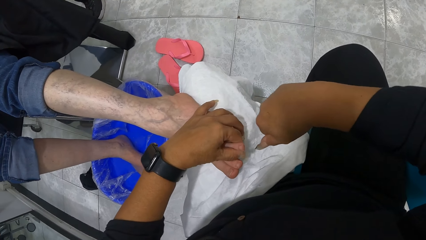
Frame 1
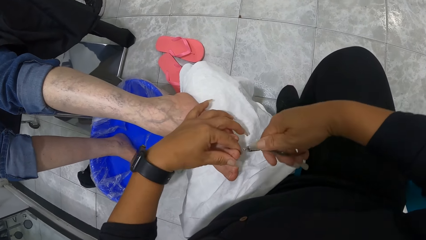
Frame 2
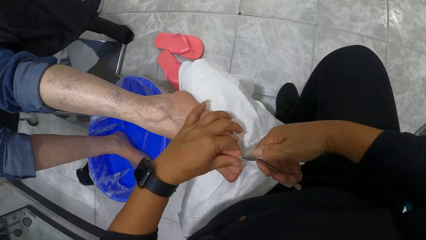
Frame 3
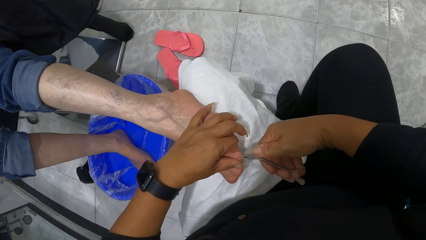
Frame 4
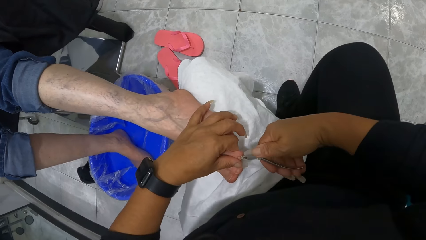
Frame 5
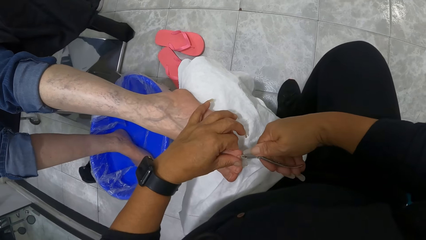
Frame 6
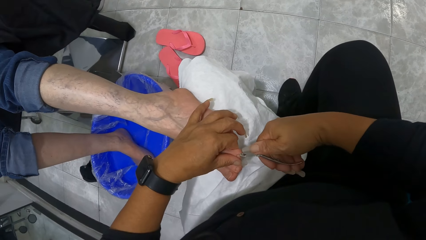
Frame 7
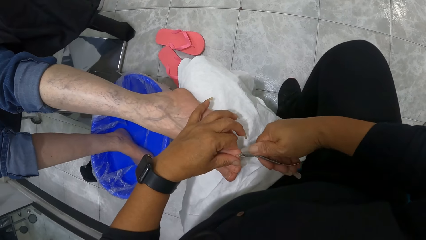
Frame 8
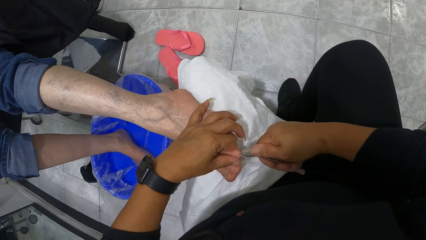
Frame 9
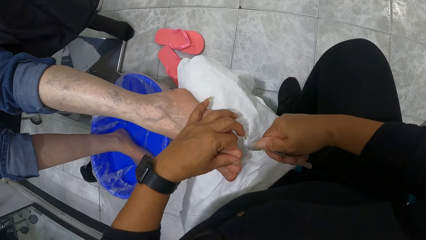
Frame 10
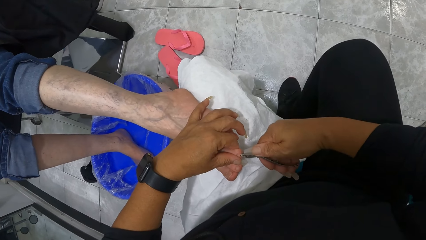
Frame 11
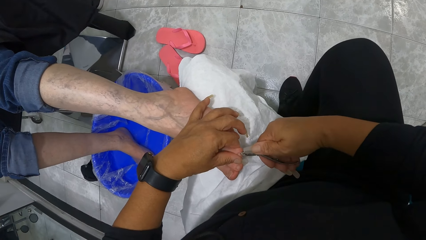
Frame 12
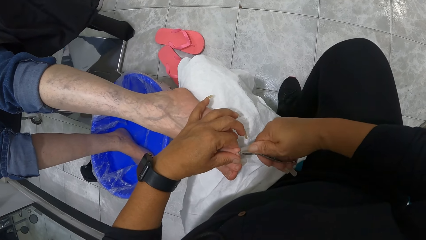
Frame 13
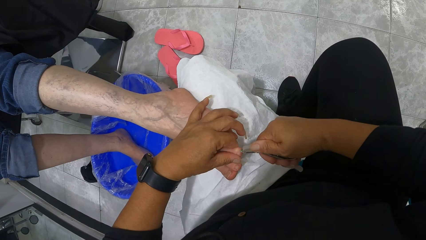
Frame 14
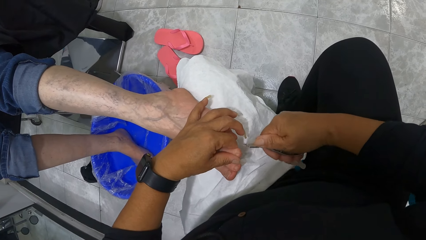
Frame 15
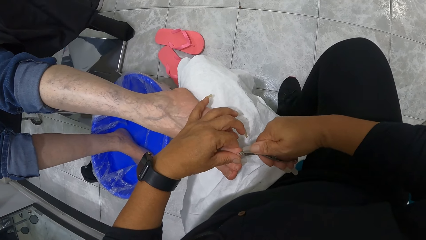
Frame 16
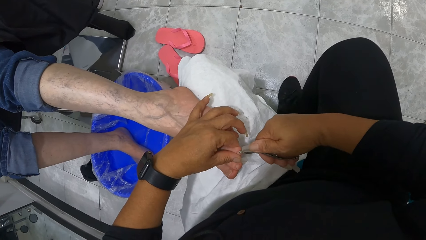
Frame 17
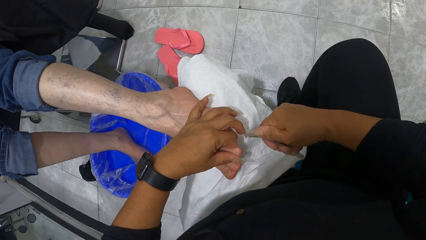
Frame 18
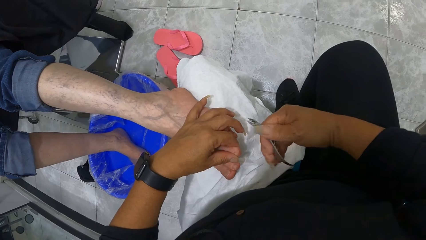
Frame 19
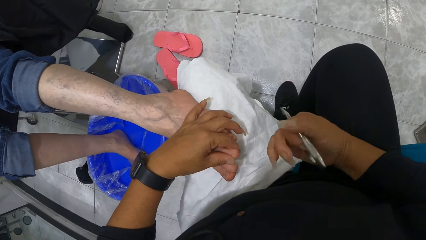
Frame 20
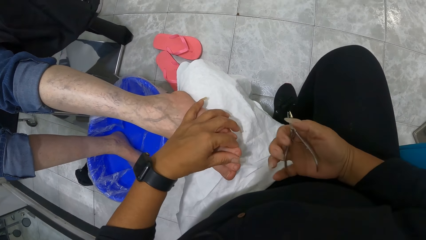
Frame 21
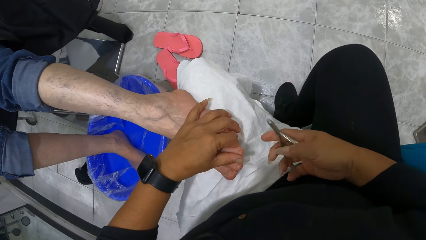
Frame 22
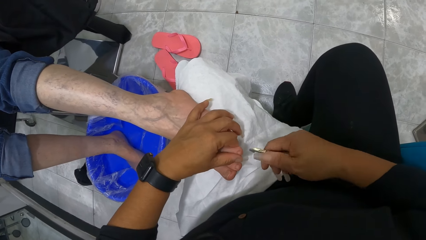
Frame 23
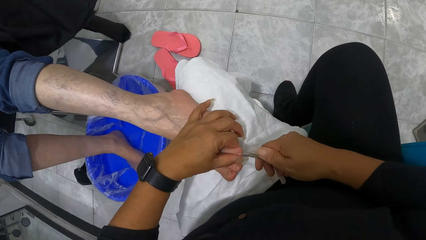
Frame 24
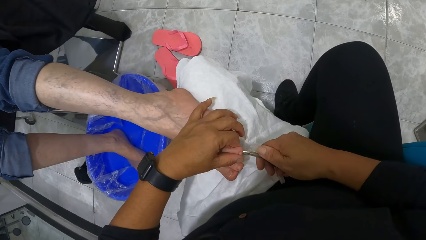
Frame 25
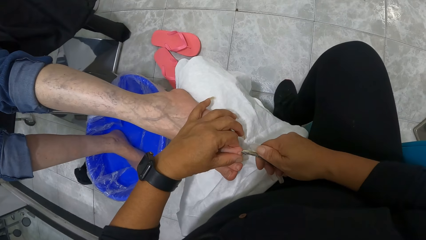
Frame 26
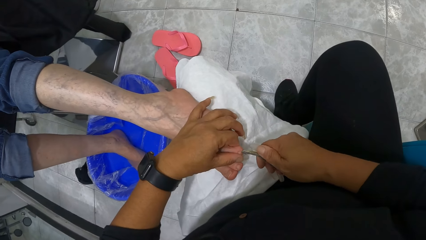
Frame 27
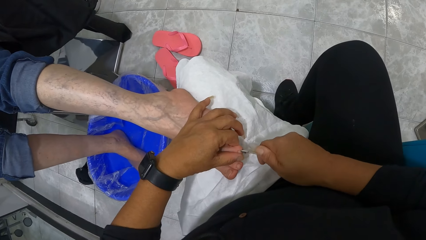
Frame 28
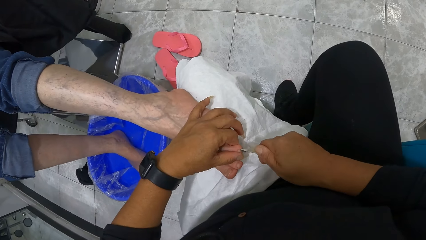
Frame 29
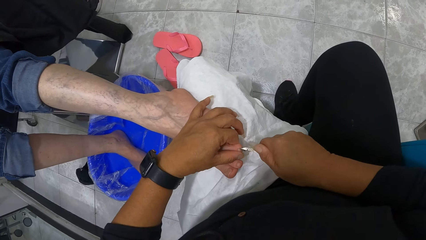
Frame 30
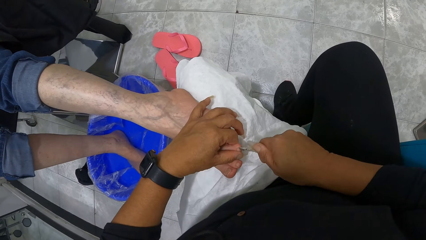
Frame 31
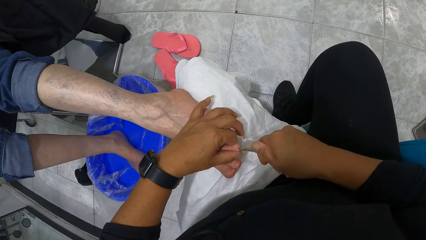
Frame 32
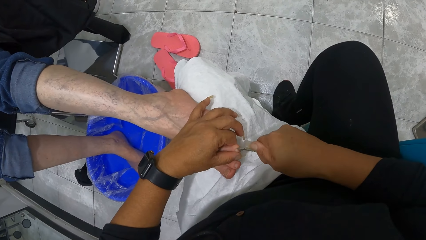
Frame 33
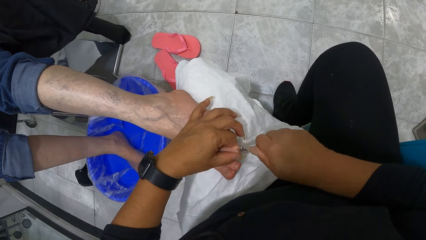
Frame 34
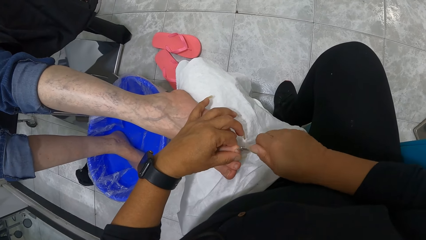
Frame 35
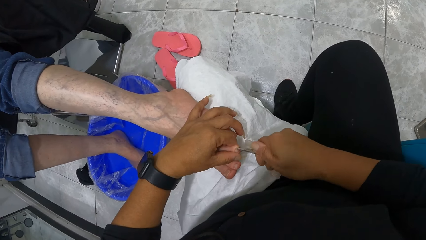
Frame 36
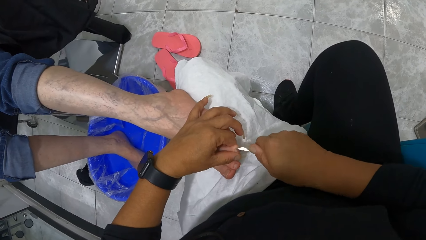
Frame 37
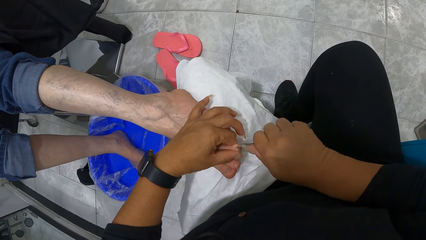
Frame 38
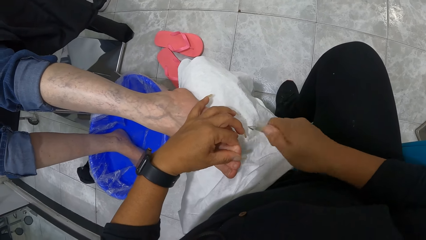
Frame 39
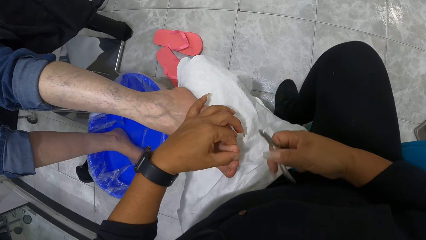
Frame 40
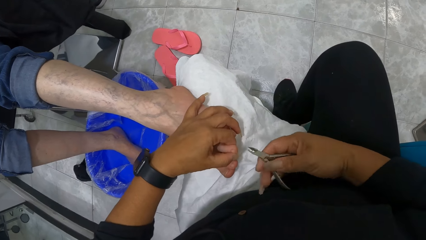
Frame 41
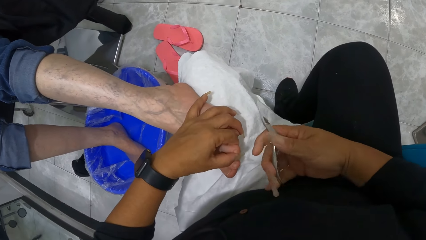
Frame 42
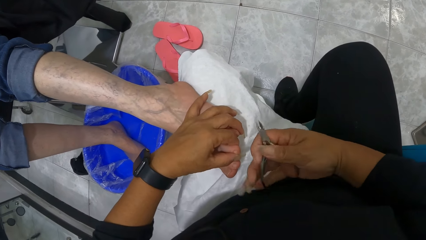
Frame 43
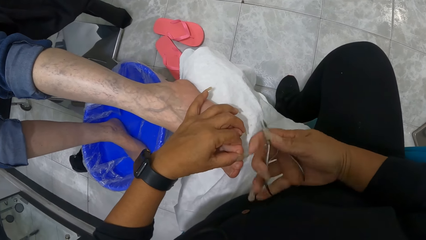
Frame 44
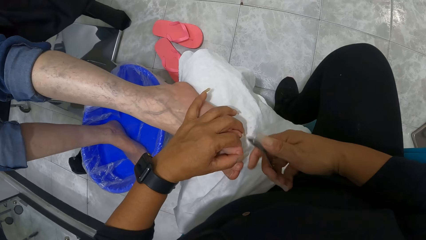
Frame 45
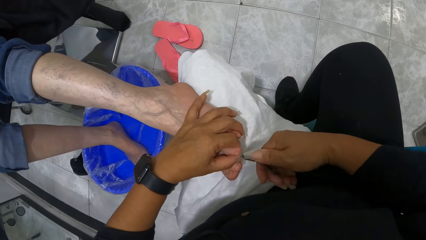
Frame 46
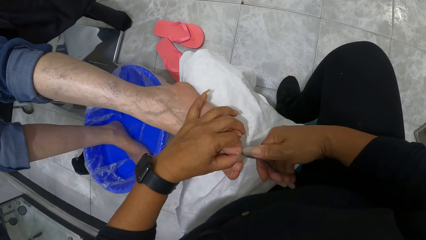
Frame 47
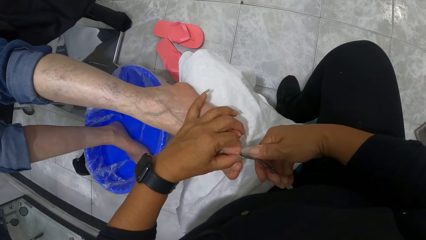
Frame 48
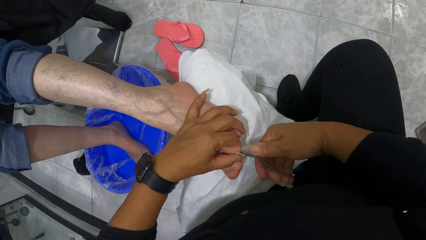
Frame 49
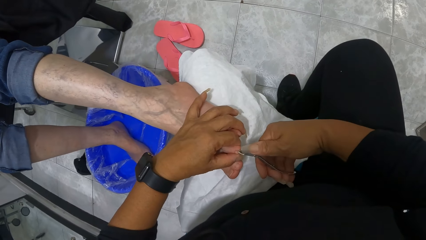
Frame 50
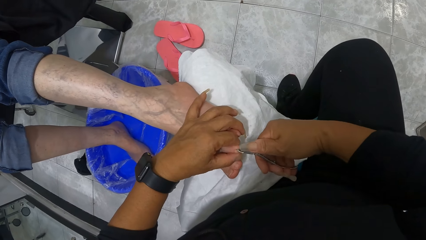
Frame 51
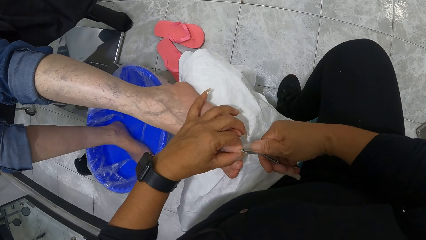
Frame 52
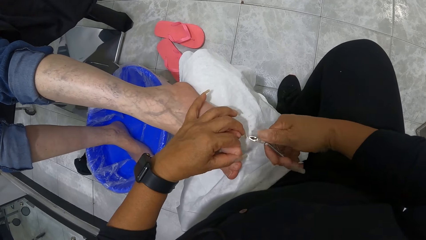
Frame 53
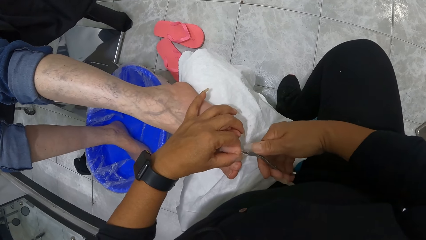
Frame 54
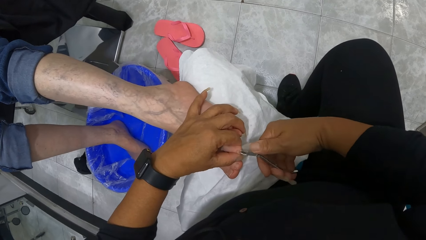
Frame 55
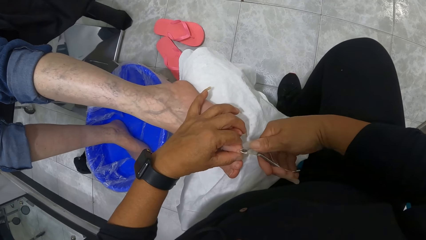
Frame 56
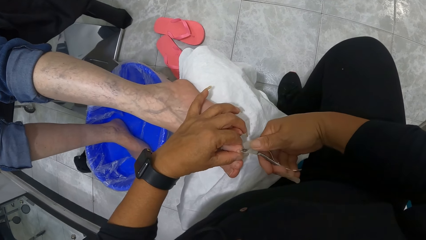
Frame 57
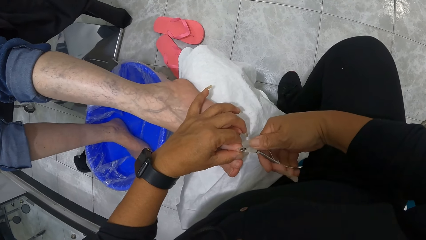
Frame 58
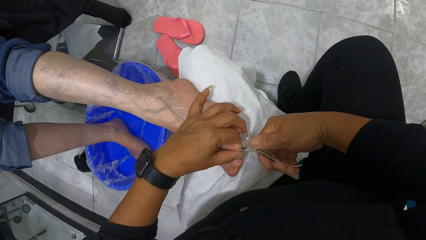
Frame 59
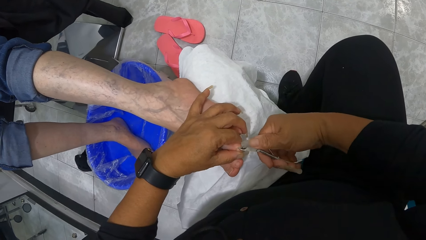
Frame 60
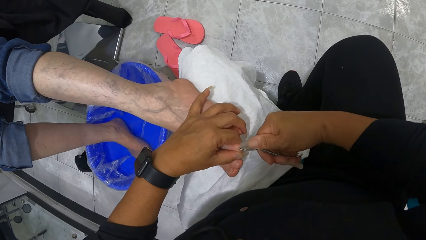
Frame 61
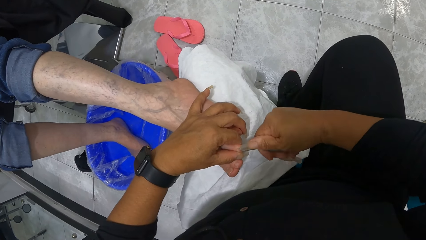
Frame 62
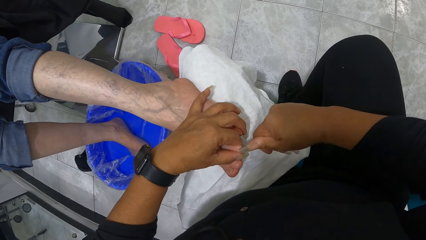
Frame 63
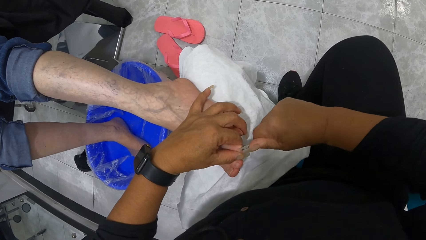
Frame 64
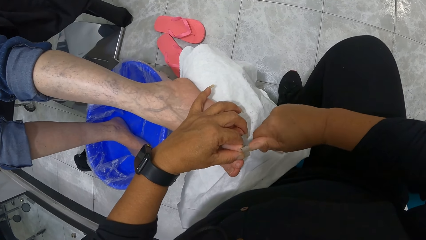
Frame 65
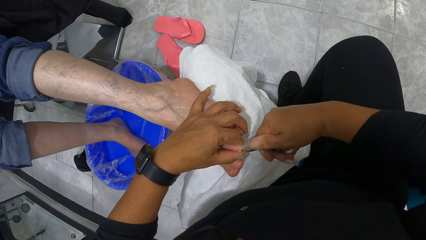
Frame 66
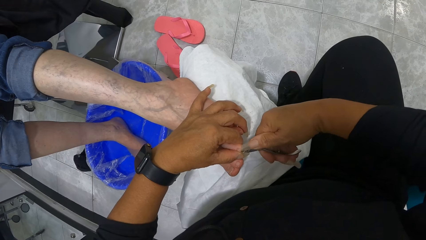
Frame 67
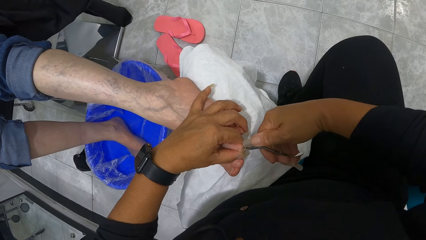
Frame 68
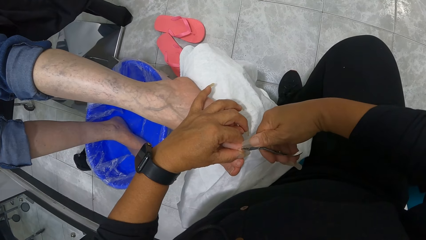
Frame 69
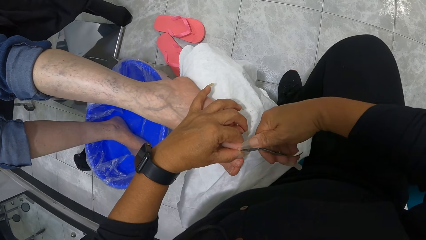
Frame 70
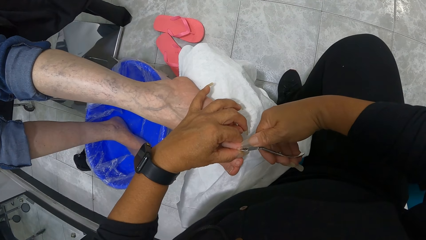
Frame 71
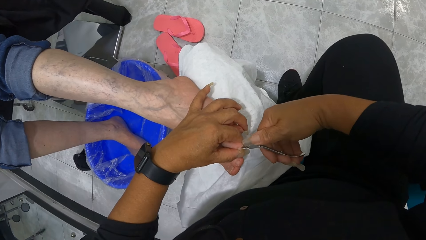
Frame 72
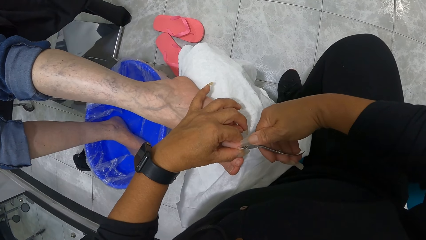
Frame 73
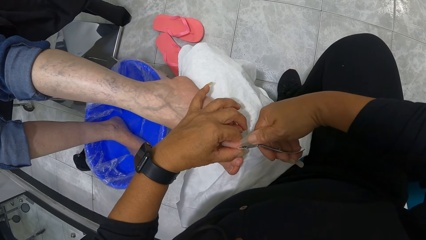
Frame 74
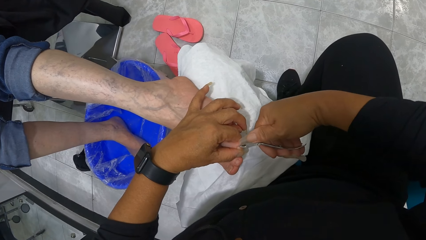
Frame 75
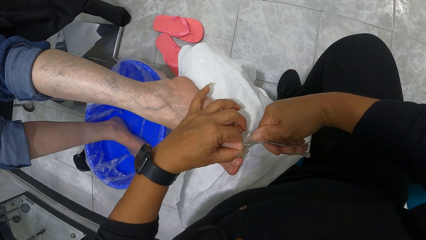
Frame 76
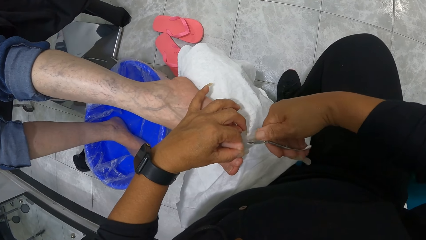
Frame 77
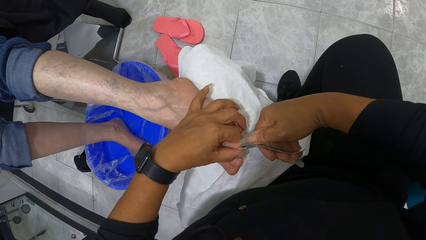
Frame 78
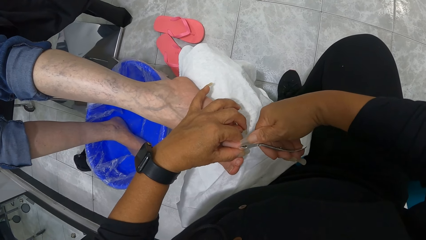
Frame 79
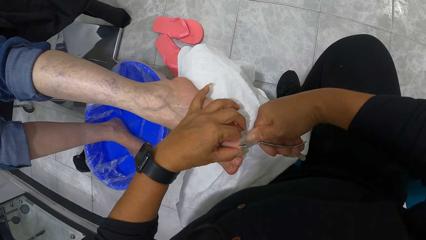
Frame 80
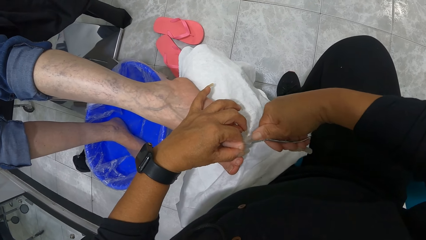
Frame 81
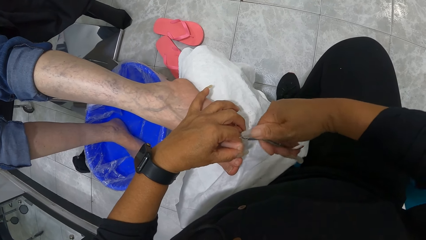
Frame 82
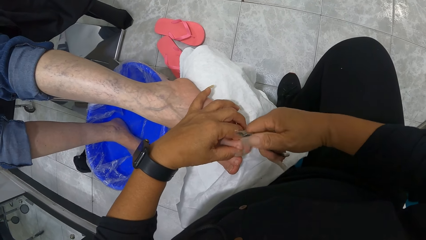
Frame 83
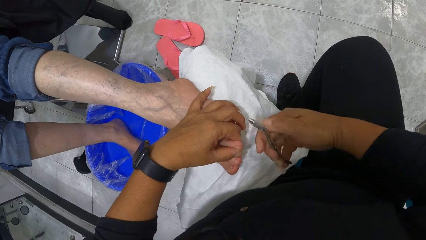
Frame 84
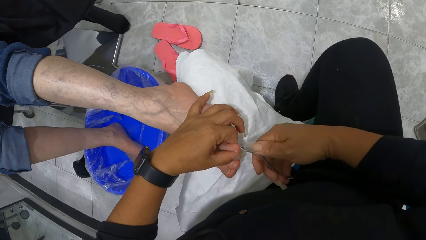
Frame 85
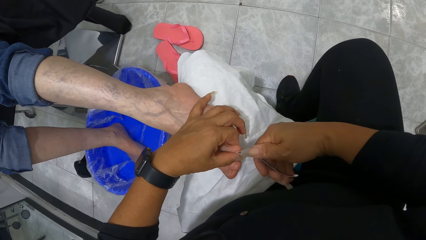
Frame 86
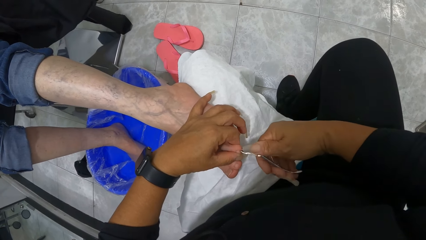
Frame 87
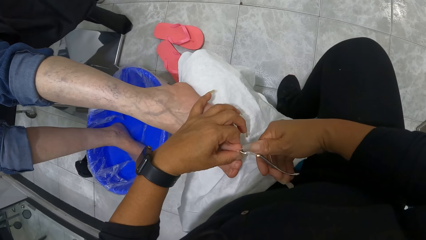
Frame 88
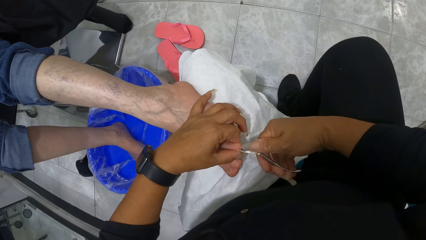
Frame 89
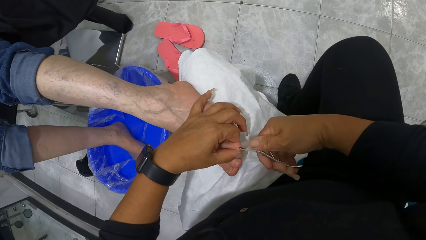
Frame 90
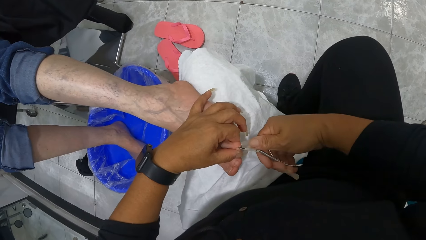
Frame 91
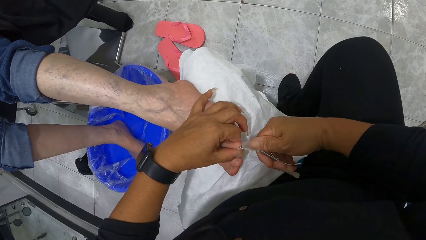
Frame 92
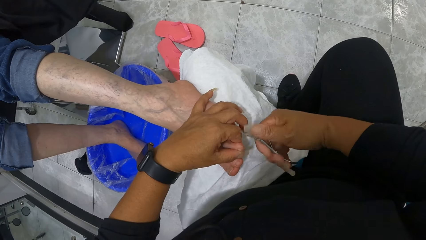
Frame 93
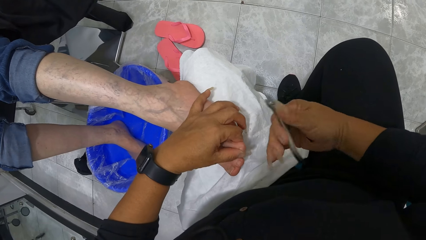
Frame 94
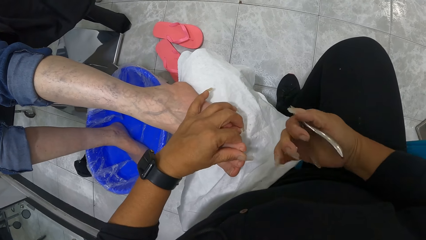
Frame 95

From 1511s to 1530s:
The camera wearer removes dead skin from the cuticle nipper or nail scissors with her right hand. She adjusts the nail scissors on the hand. She nips the toe with the cuticle nipper with her right hand. She adjusts the cuticle nipper on the hand with her right hand. She nips the toe with the cuticle nipper with her right hand. She cleans the toe with her right hand and nips the toe with the cuticle nipper with her right hand.
